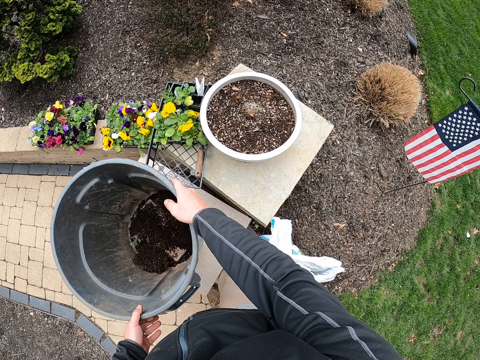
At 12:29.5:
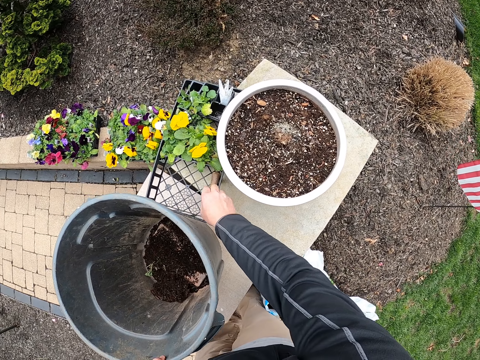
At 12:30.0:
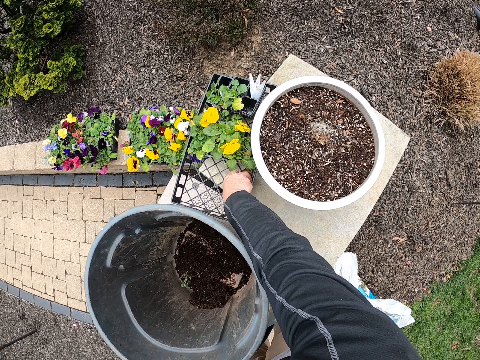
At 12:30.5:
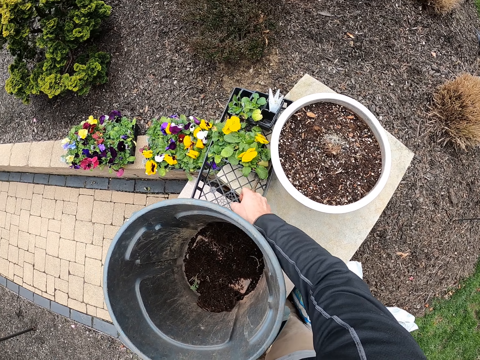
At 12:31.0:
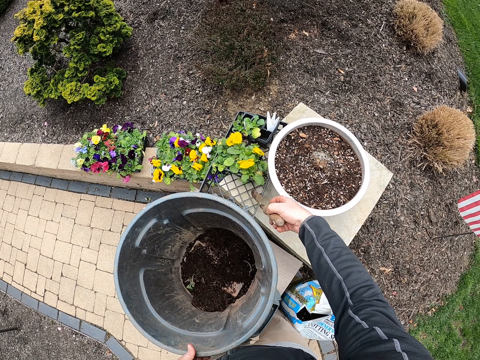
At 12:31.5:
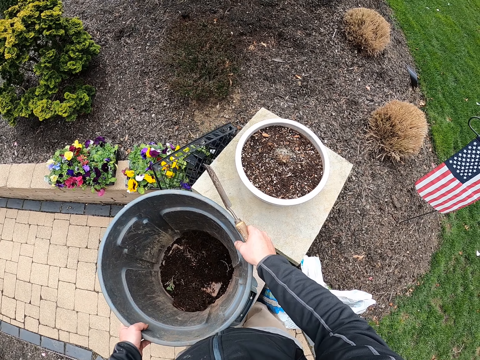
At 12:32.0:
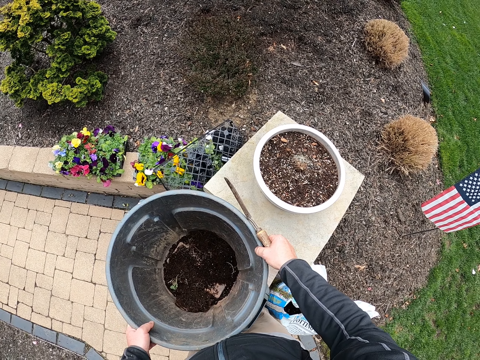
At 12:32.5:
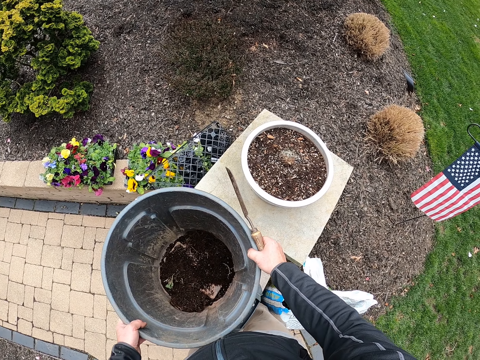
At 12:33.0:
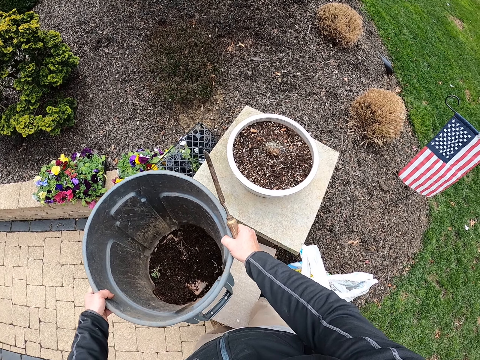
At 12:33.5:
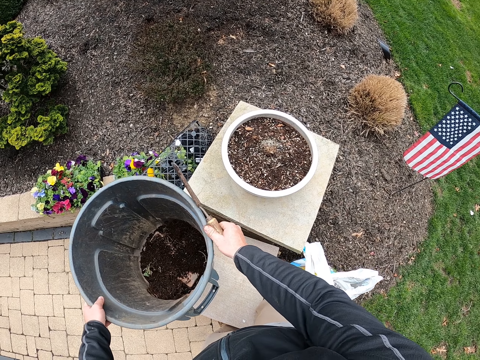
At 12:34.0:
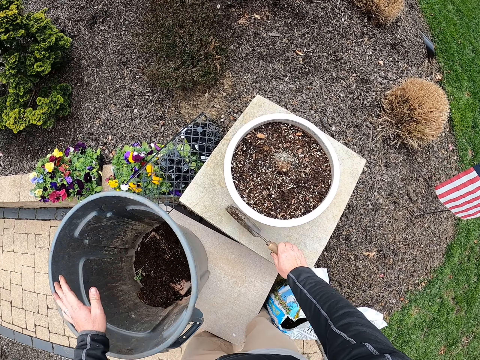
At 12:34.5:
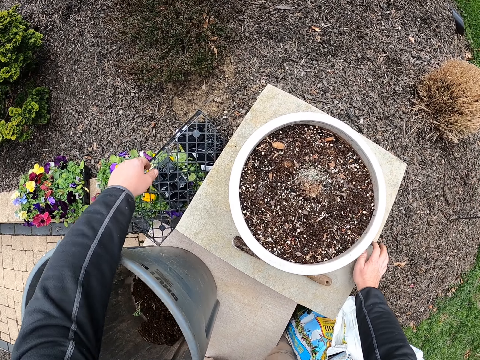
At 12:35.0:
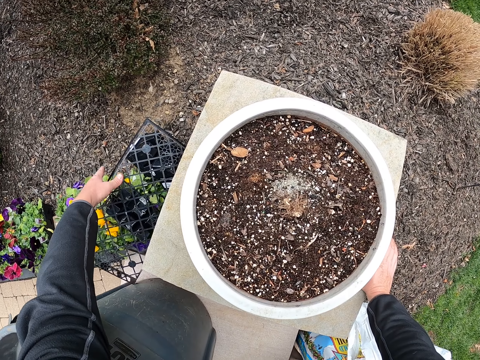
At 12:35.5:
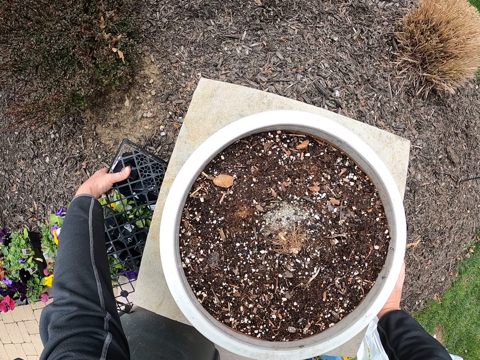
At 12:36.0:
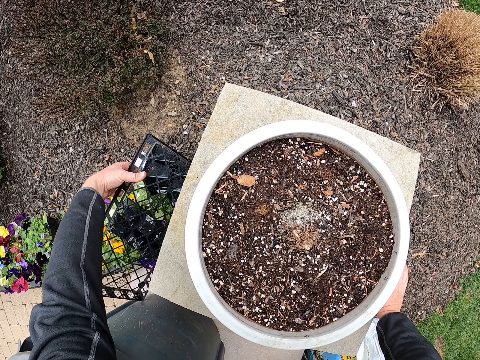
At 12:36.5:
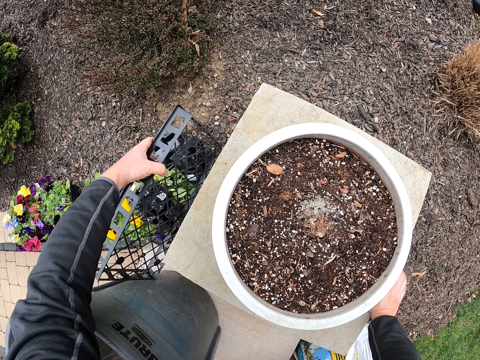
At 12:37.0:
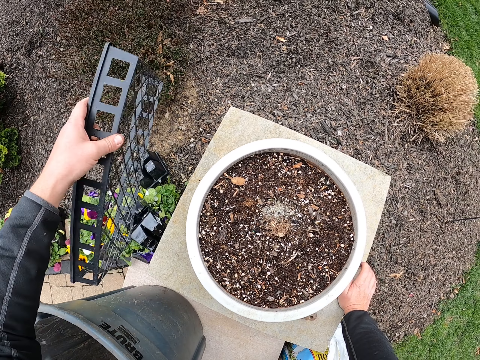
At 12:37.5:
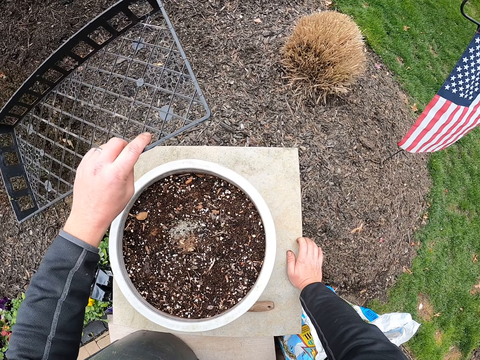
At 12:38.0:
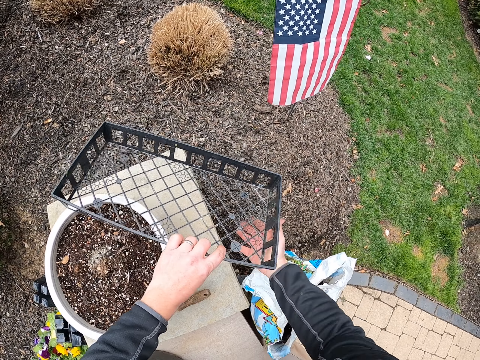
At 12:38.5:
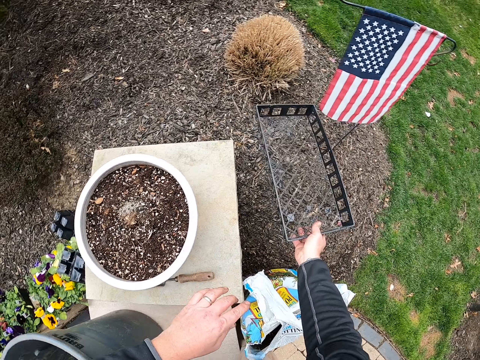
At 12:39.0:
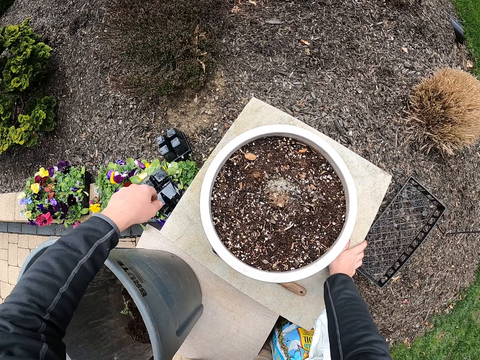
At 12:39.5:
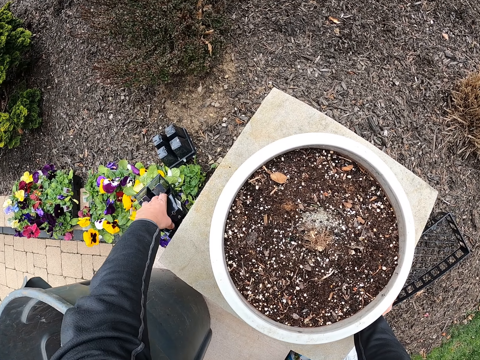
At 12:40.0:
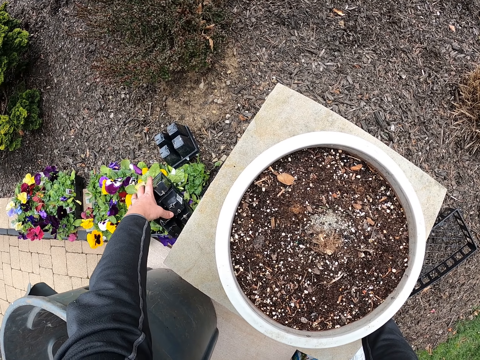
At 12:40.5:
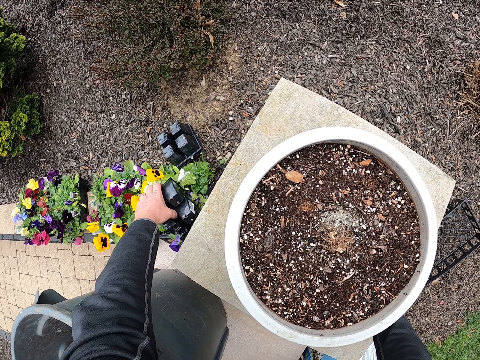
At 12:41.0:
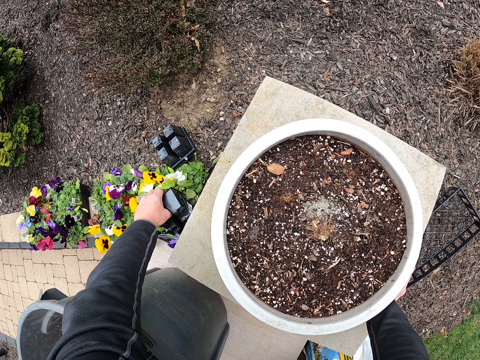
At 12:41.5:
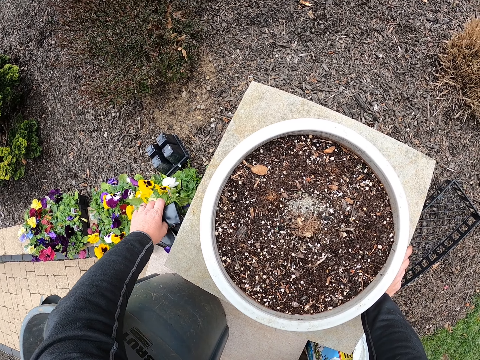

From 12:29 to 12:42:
The camera wearer picks the trowel from the floor. They displace the bucket. They pick the tray with flowers from the ground. They drop the tray on the garden. They pick the flowers in the container.

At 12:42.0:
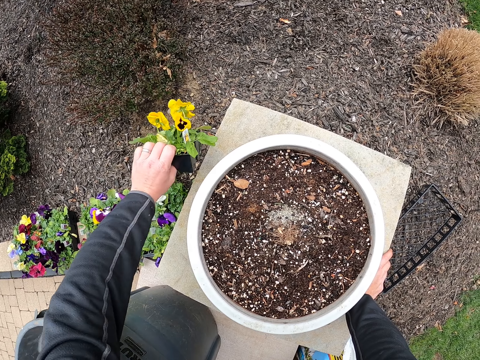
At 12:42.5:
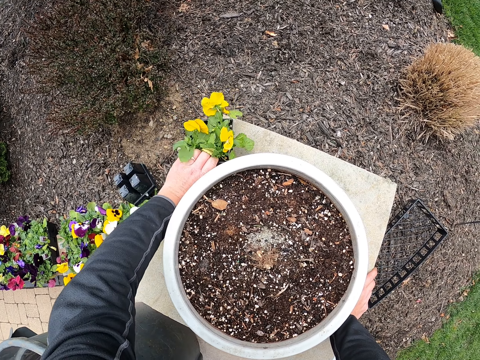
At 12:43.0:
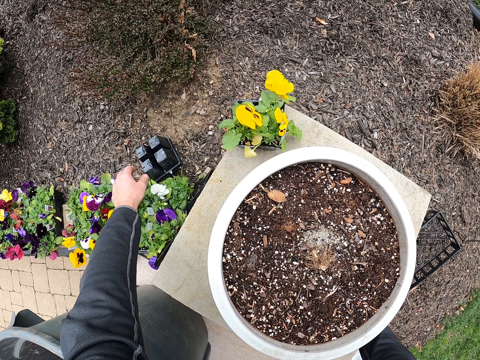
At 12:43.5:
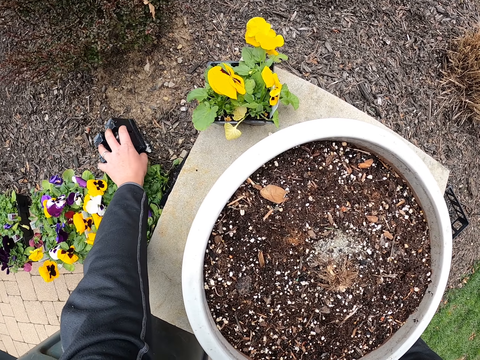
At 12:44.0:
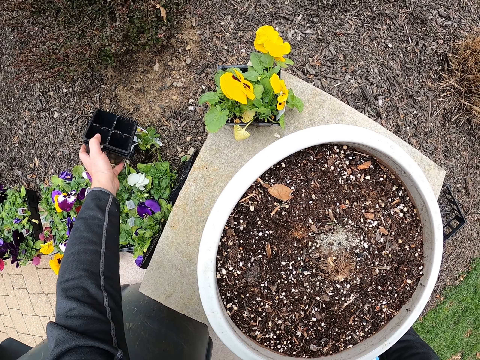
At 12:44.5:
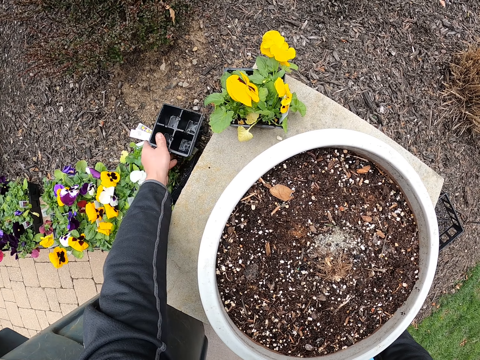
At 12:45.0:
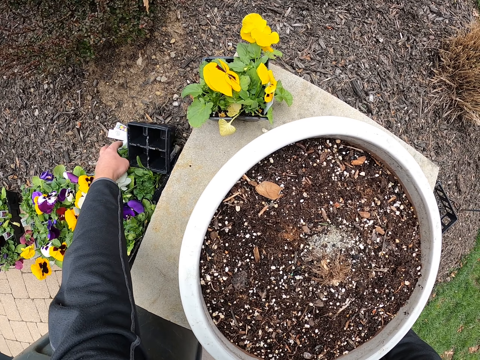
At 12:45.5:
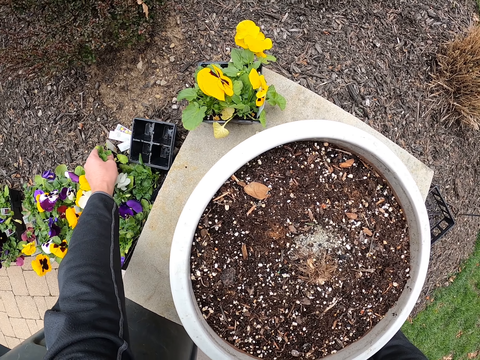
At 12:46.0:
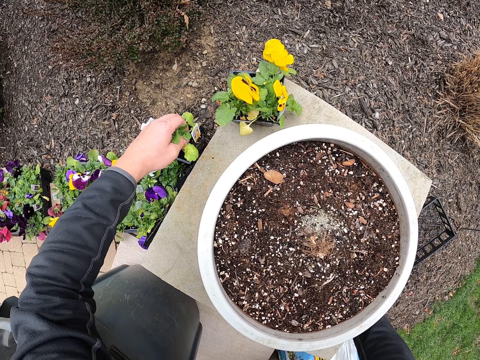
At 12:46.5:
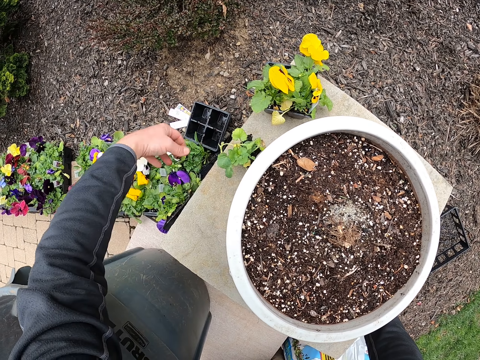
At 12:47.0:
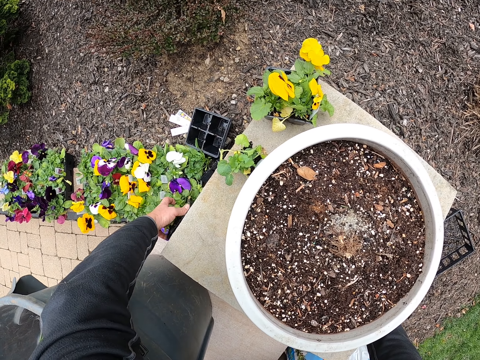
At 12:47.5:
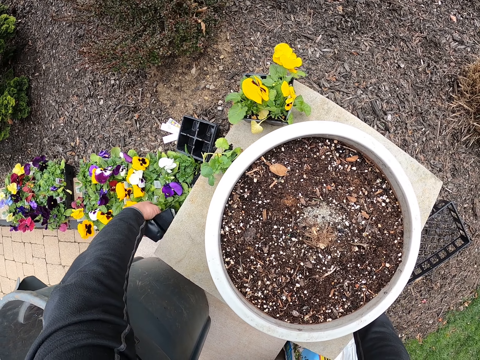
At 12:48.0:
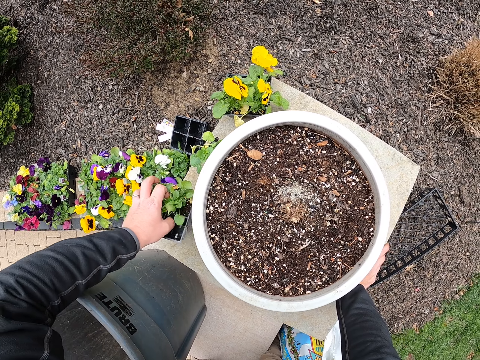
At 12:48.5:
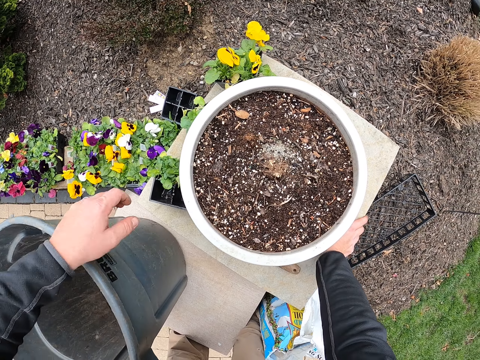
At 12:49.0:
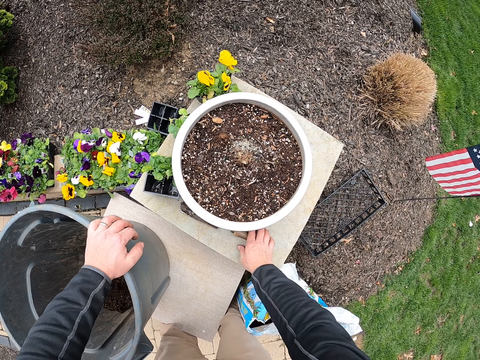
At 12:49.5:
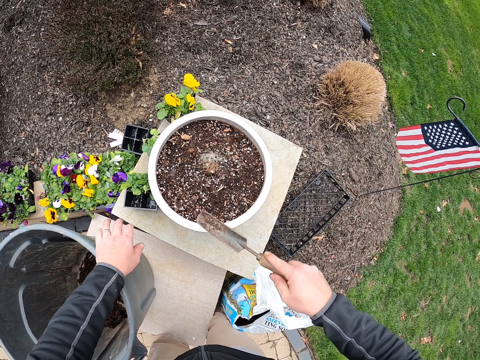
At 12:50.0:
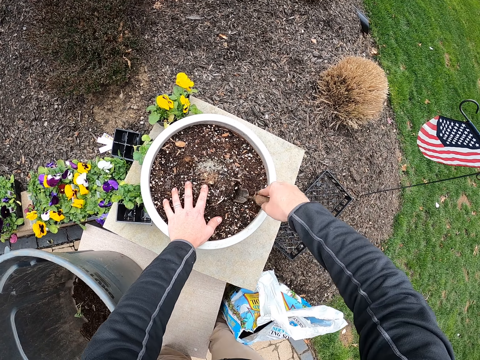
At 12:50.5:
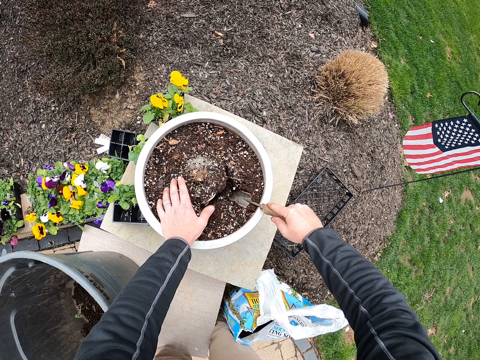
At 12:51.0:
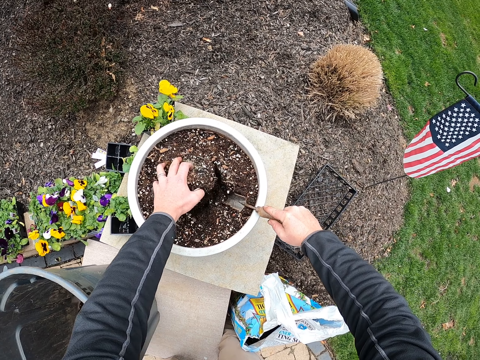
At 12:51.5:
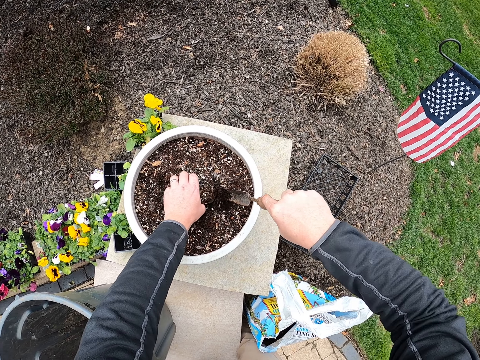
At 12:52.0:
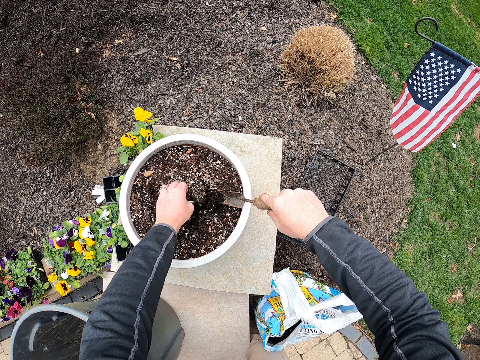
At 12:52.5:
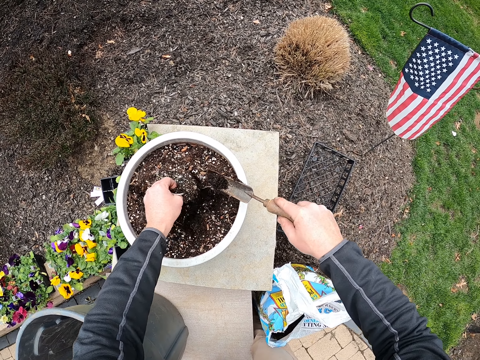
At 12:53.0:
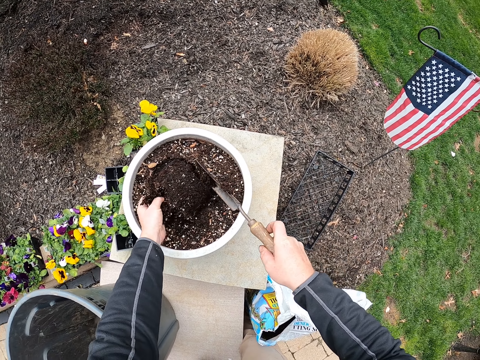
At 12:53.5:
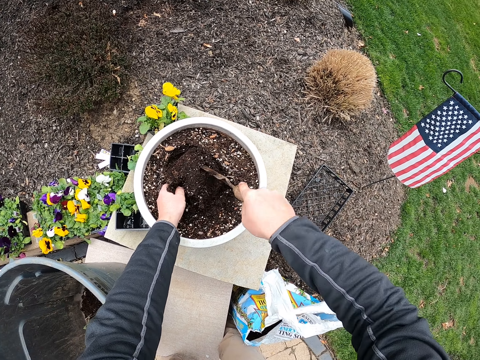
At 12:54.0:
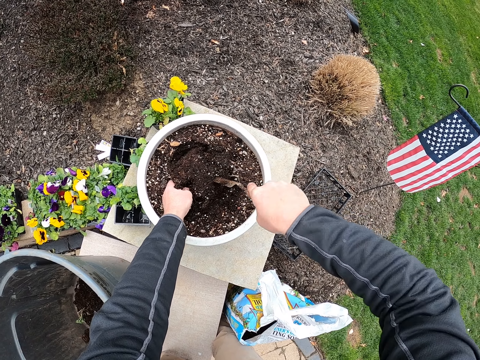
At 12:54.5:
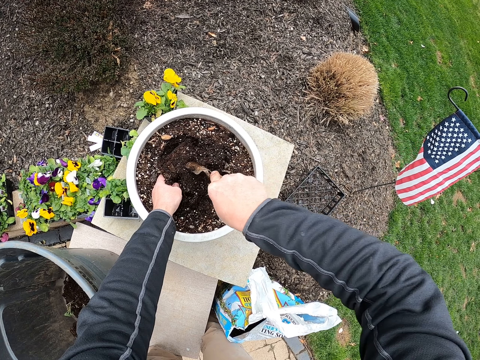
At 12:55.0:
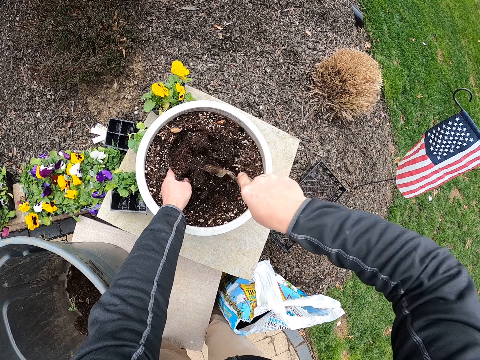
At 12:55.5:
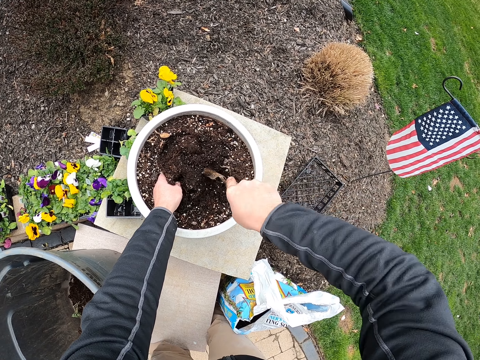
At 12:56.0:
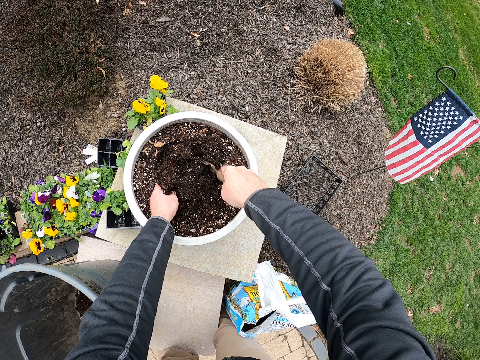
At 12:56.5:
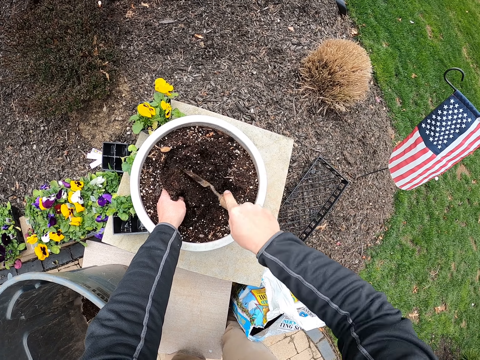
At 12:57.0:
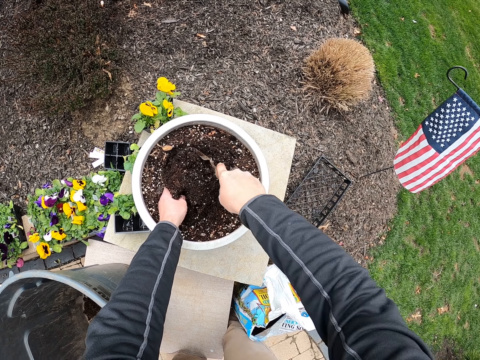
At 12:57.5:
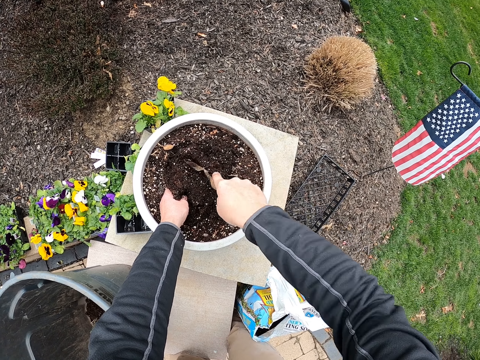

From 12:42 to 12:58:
The camera wearer puts the flowers on the floor. They take another plant container. They pick a plant and put the plant on a surface. They take another plant container and put the plant container on the surface. They pick the trowel from the floor. They dig the soil in the flower pot with the trowel. They hold a block of soil.
